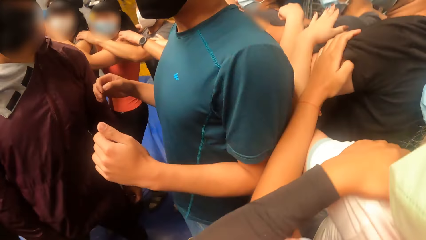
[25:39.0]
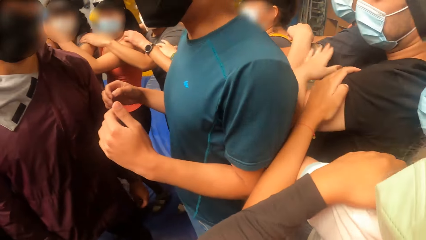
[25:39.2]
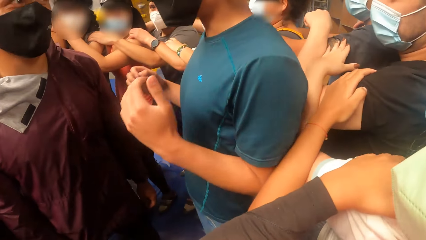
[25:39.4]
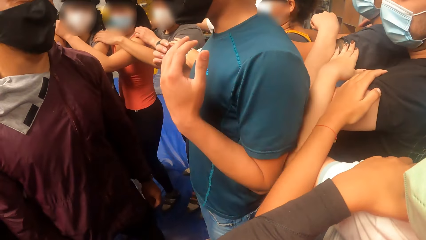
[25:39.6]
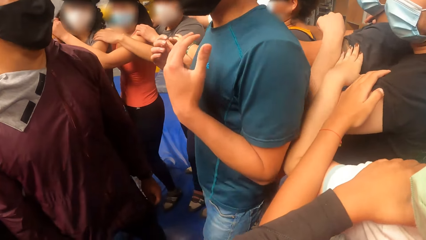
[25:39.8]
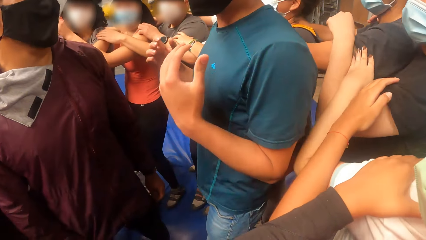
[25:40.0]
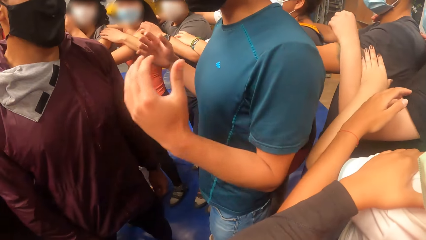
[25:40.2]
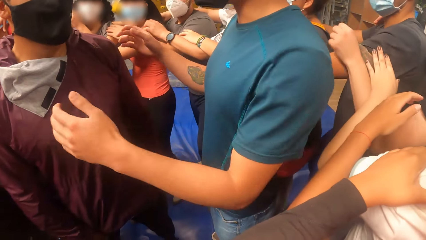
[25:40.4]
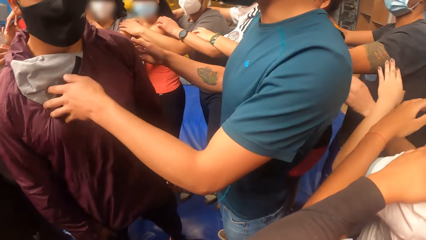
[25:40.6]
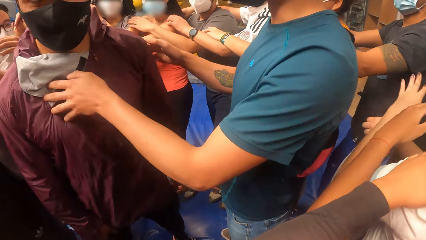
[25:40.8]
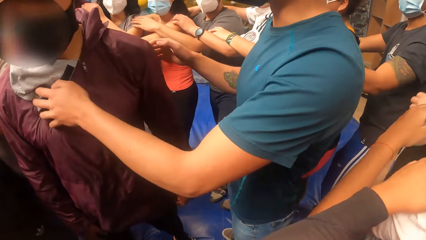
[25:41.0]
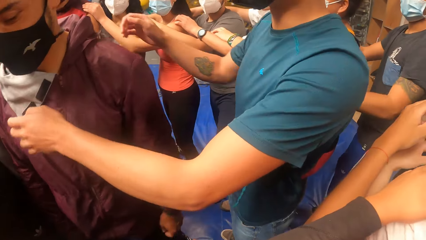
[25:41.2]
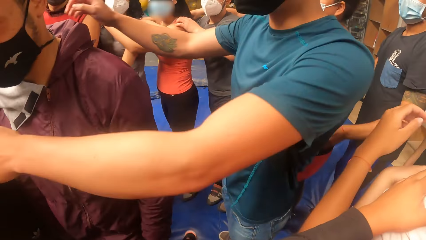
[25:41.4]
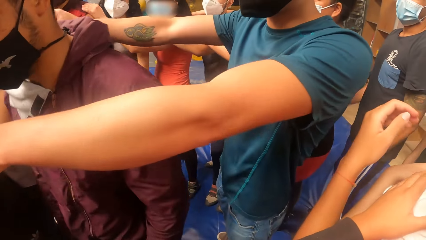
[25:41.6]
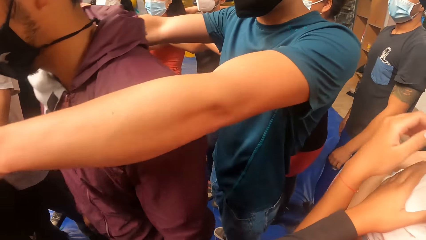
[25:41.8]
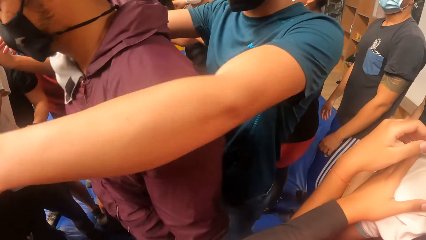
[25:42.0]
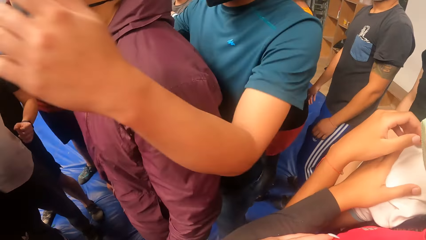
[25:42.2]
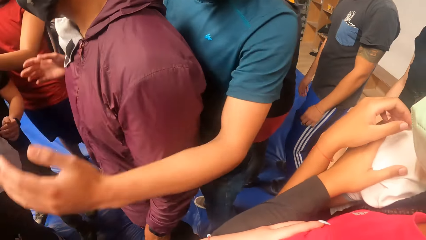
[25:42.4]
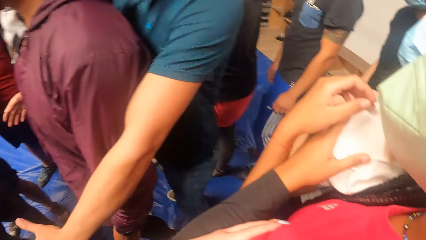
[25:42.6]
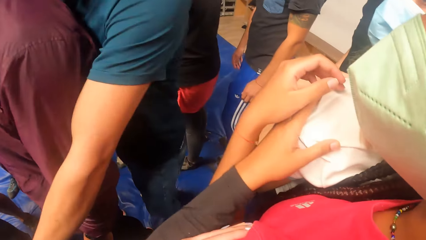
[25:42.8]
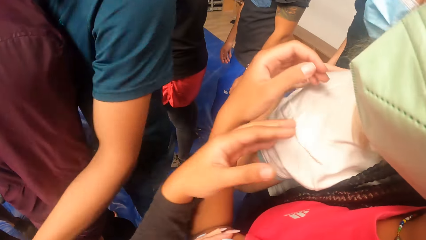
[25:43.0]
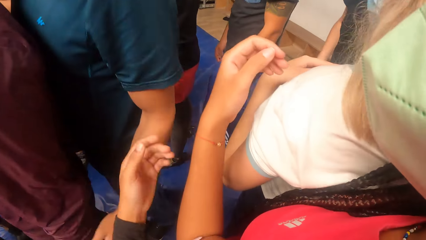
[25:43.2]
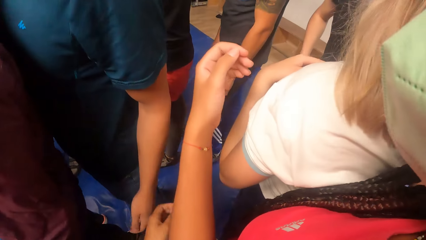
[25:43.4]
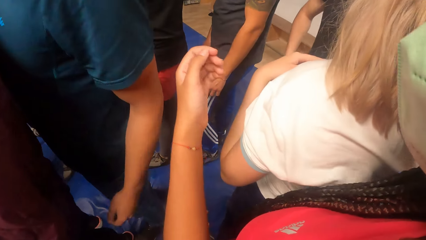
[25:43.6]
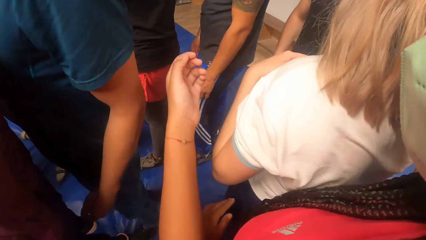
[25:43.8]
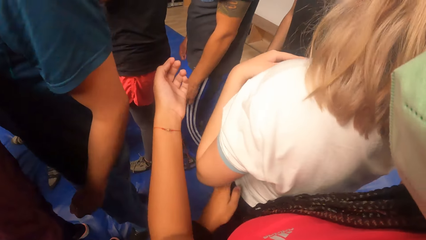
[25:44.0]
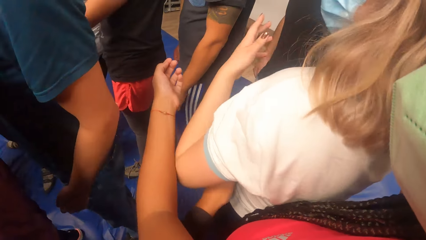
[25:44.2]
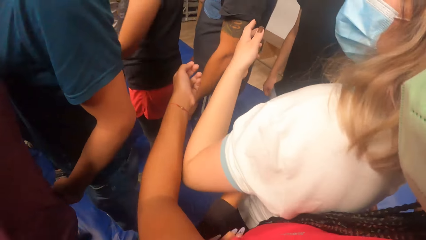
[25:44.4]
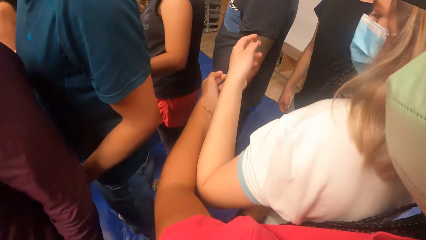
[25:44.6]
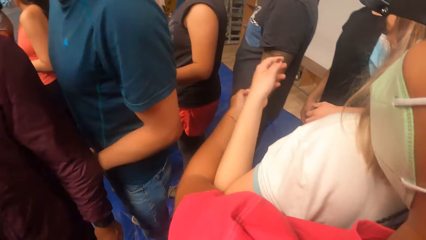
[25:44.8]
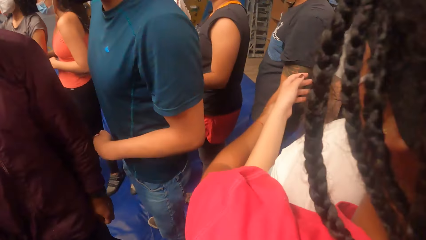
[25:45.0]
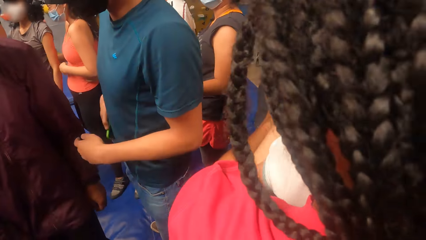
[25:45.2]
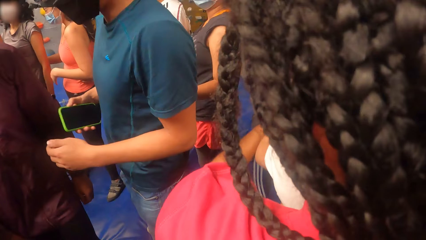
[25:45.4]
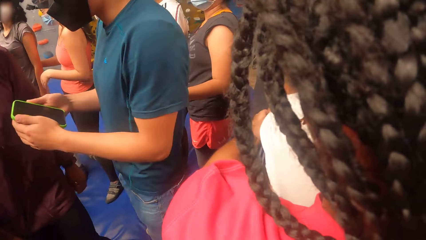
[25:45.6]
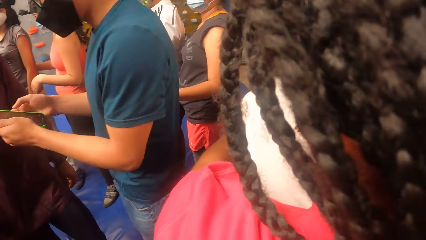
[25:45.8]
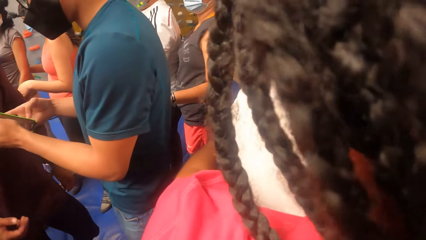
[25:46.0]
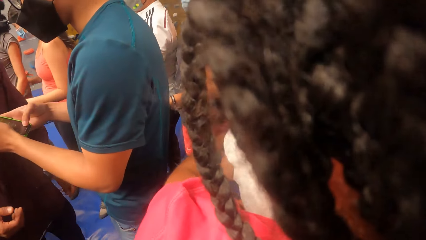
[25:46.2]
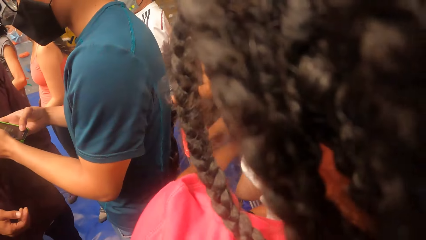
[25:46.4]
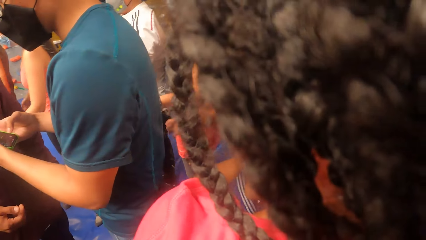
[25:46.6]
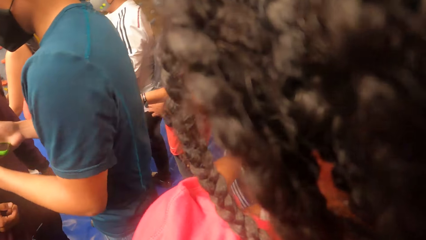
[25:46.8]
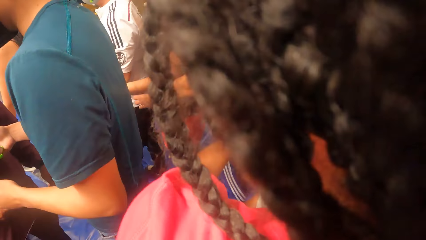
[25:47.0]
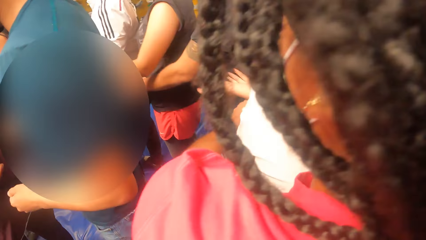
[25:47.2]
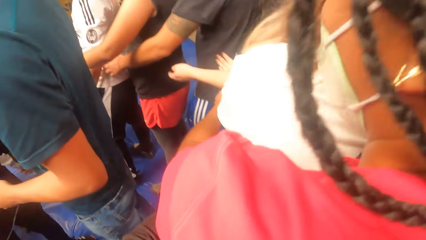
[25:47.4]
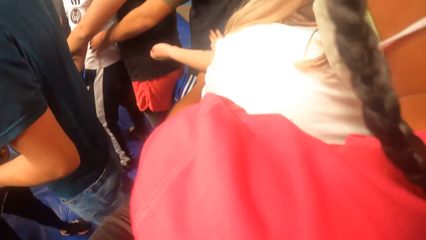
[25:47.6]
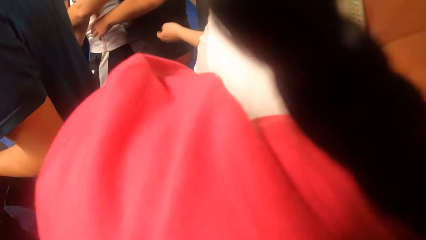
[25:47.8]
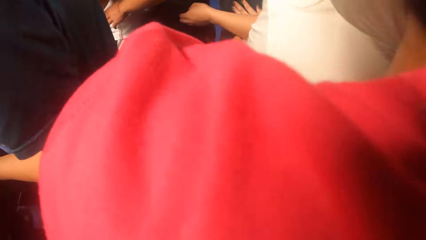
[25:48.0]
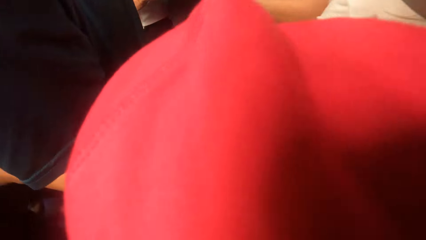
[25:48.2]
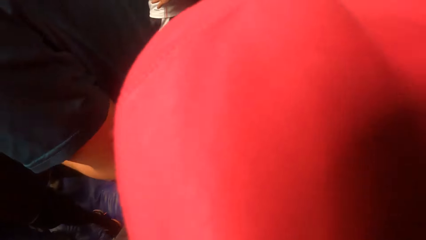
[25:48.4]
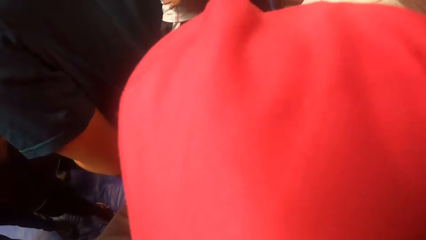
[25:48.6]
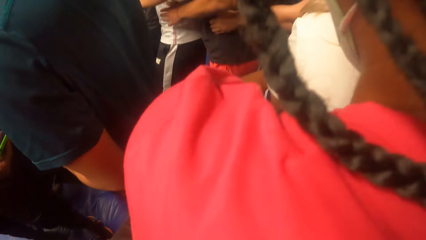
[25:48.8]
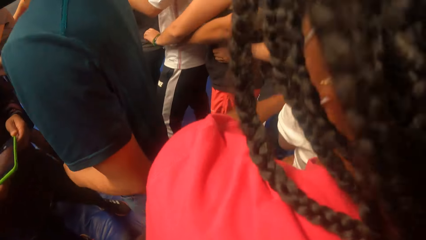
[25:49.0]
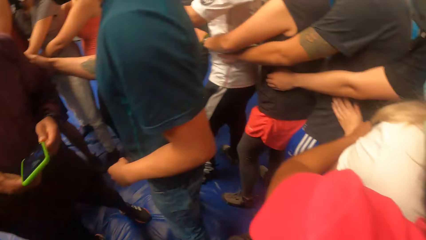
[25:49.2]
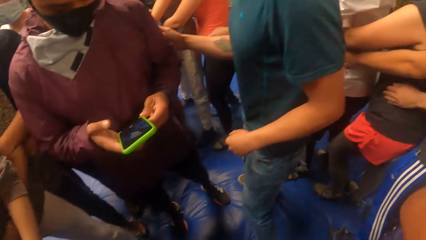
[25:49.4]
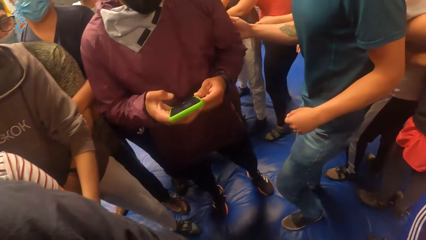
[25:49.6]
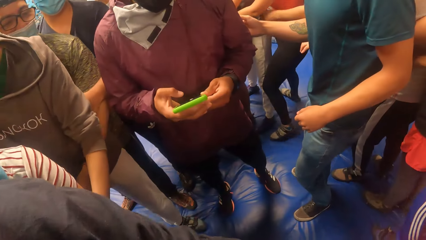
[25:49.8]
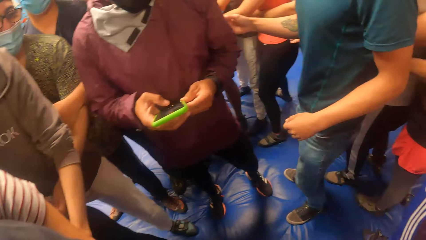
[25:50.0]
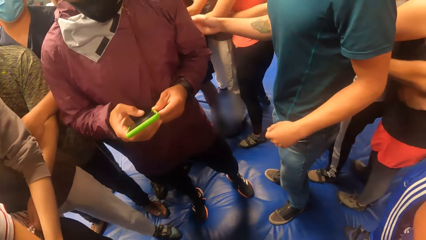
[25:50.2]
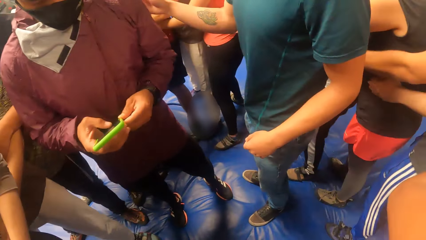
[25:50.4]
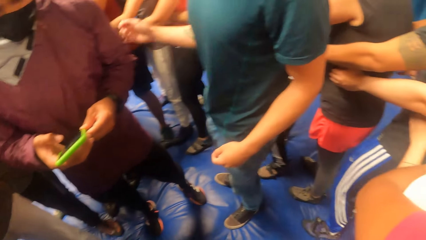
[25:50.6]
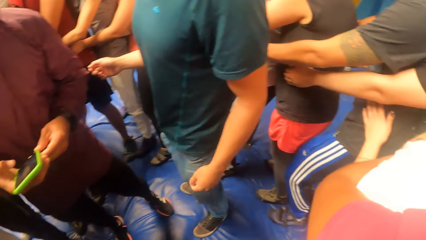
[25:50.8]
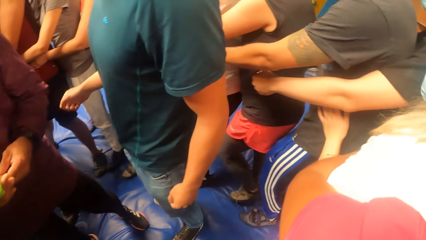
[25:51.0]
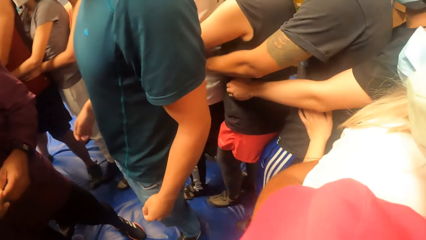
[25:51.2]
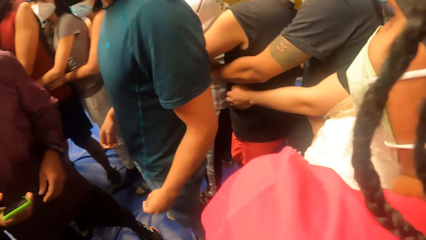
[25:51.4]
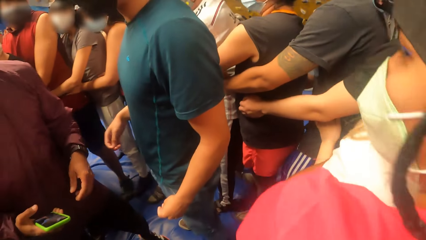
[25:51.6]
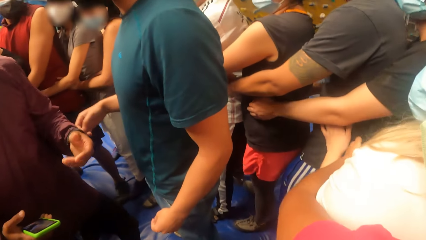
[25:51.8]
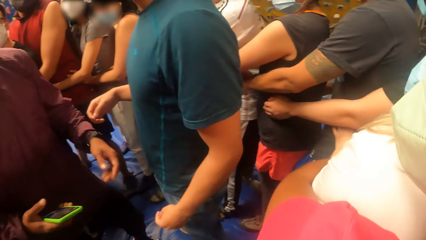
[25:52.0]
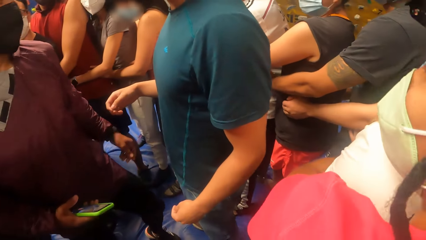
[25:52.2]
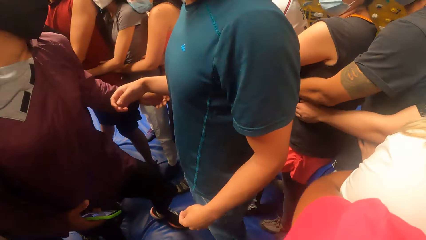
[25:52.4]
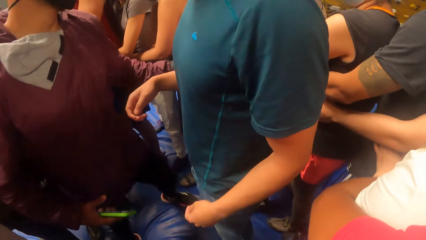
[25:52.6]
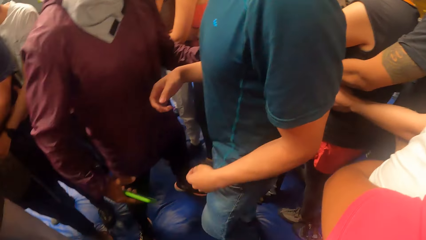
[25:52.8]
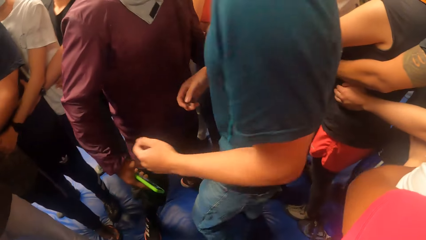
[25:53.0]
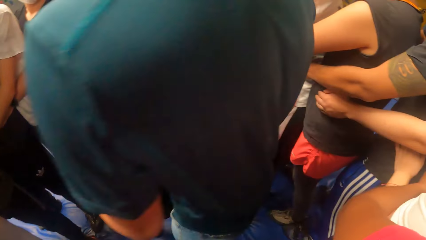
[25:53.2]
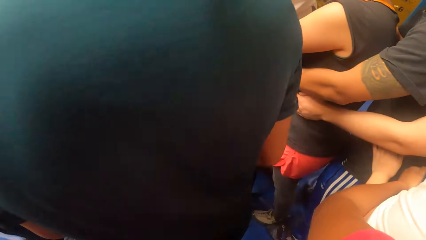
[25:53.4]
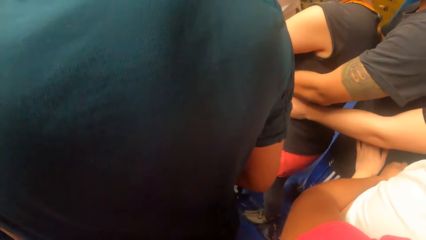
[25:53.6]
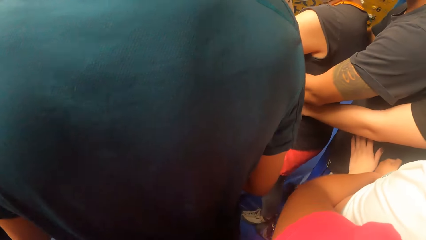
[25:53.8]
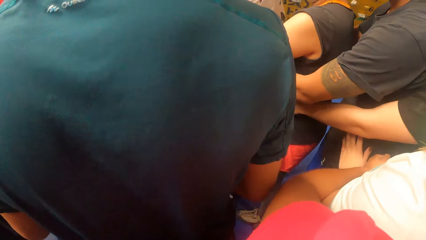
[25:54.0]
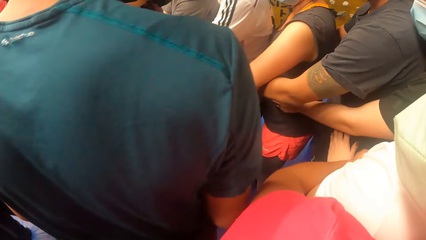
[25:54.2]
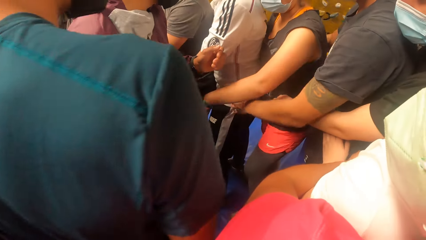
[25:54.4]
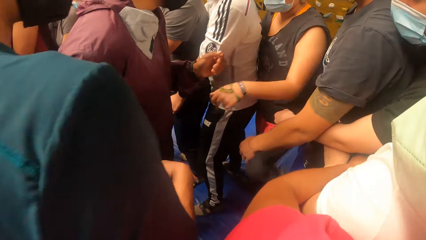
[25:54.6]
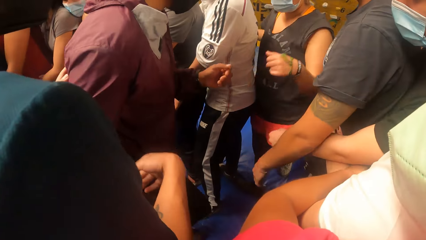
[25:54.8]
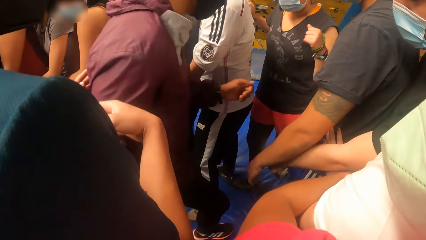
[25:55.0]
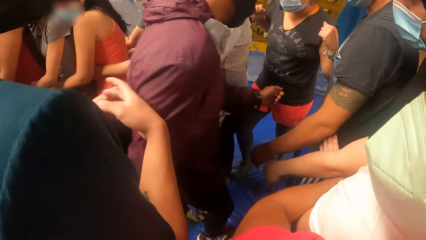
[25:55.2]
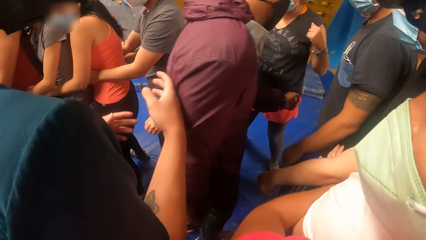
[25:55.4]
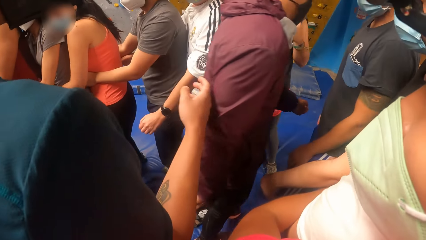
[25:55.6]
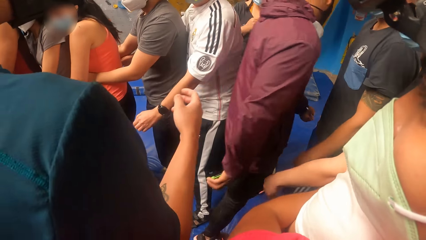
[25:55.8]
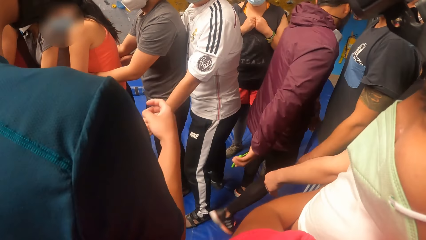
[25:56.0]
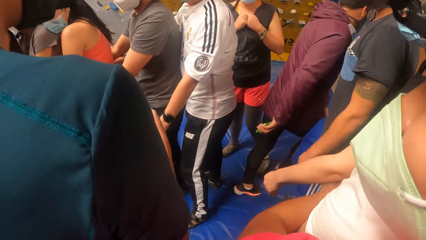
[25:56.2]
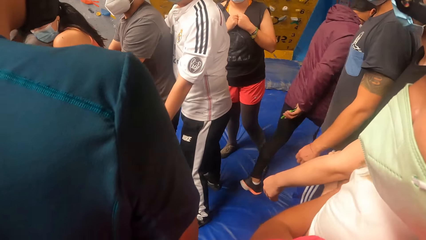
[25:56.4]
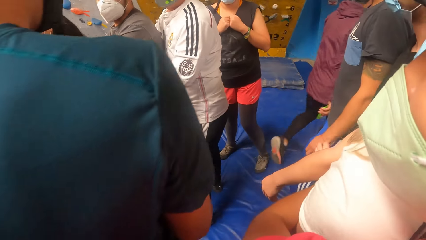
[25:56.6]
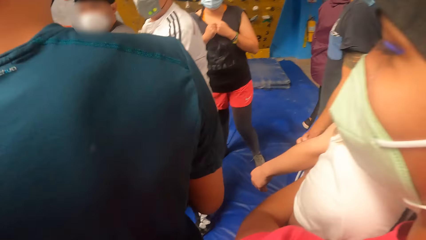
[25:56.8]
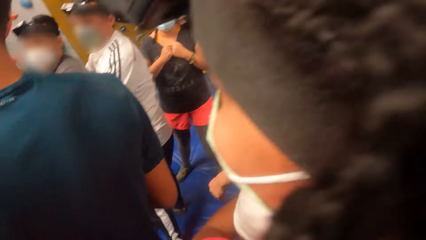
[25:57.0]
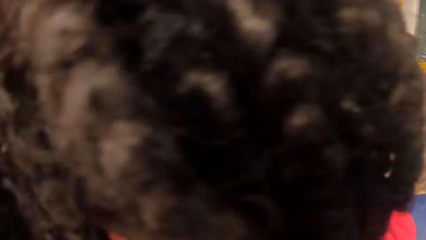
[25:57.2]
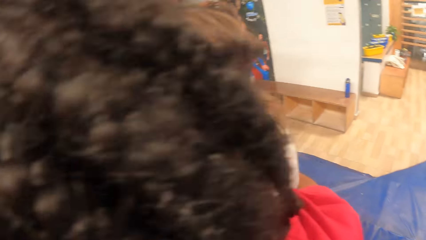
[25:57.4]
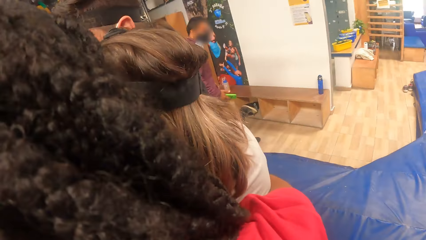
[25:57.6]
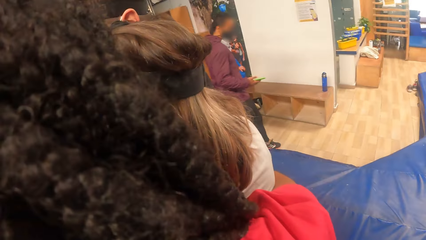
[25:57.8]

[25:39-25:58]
A man turns another man in the game arena with both hands. The camera wearer removes his hands from the lady's shoulder. He holds the lady by the waist with both hands. The first man holds a phone with his right hand and operates the phone with both hands. The first man transfers the phone with his right hand to the other man. The other man holds the phone with both hands and operates the phone with both hands. The first man interacts with the camera wearer and the group of people in the game arena.
